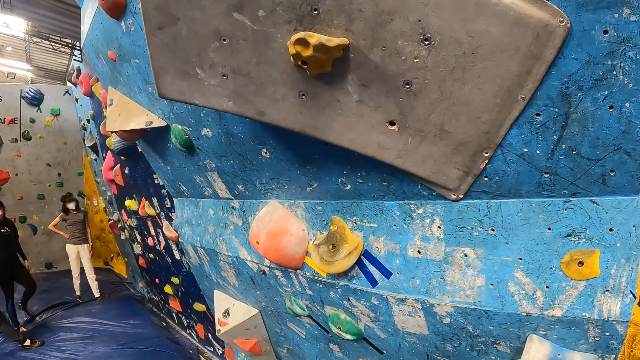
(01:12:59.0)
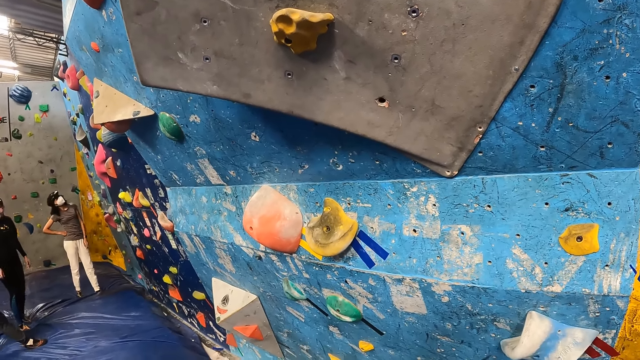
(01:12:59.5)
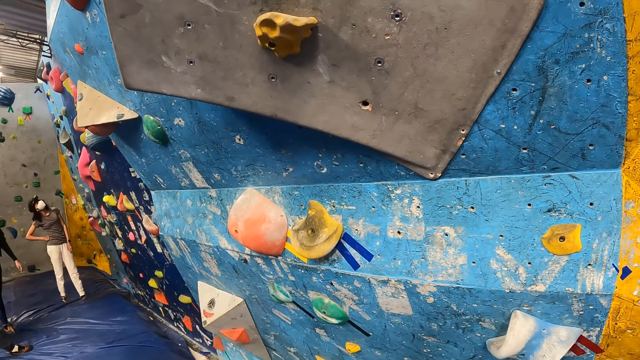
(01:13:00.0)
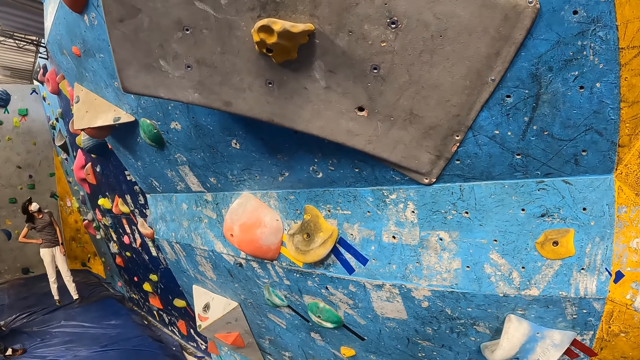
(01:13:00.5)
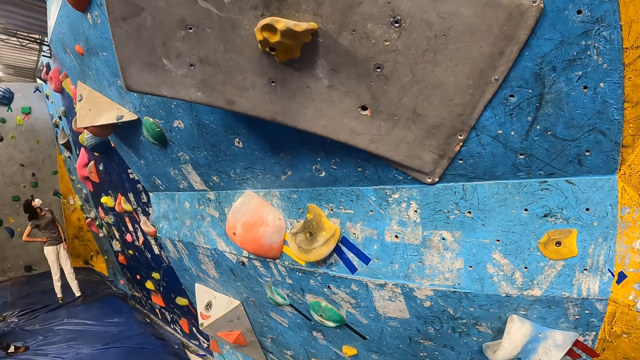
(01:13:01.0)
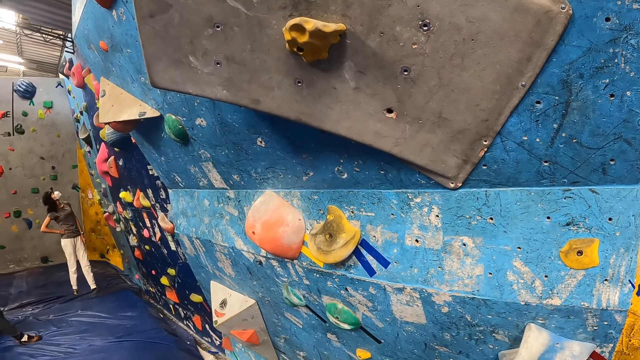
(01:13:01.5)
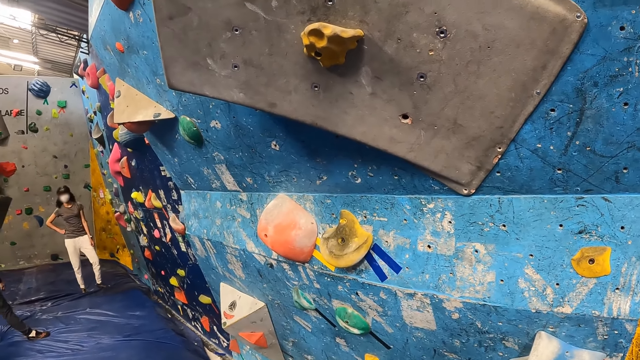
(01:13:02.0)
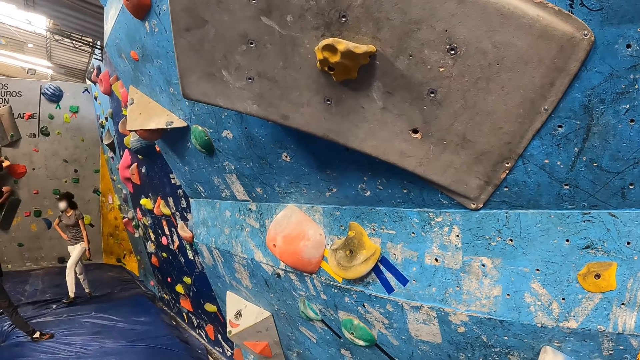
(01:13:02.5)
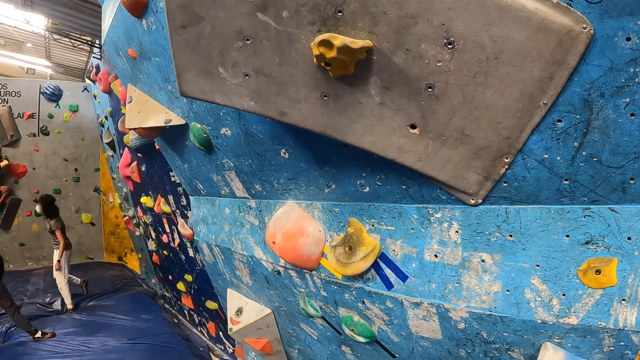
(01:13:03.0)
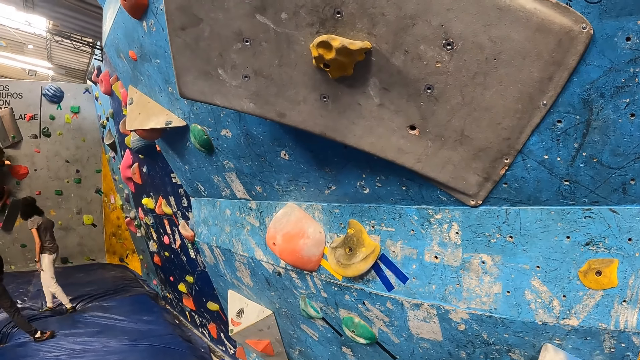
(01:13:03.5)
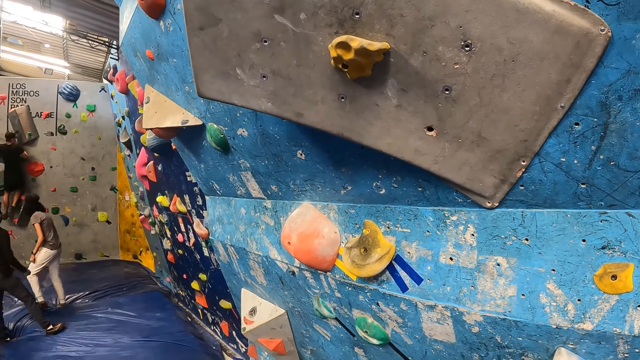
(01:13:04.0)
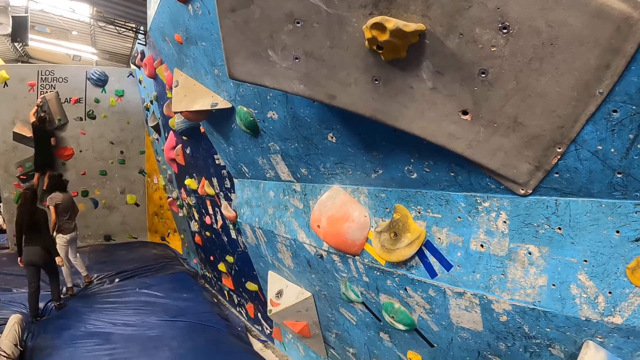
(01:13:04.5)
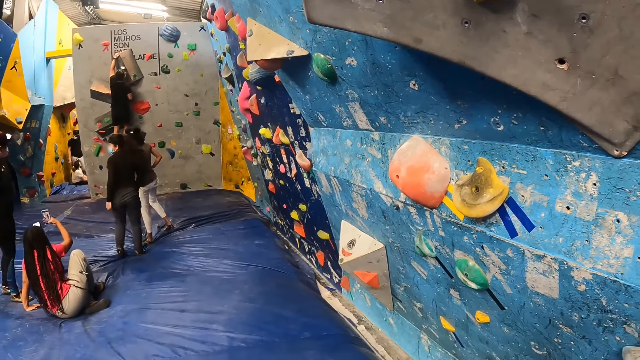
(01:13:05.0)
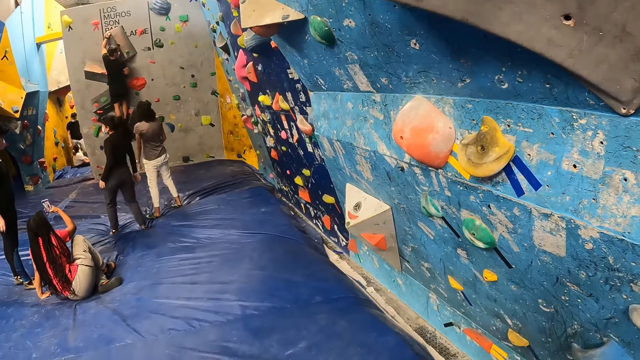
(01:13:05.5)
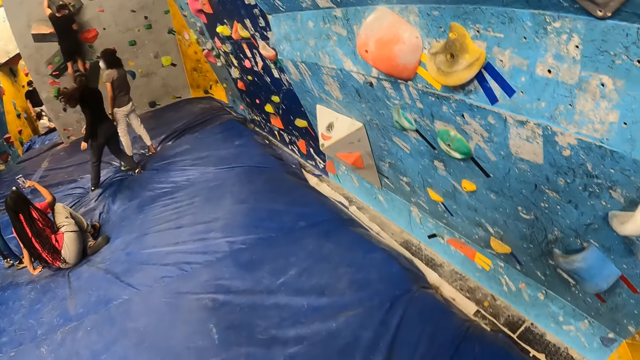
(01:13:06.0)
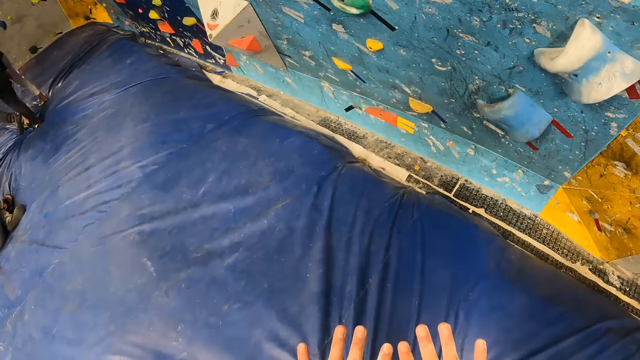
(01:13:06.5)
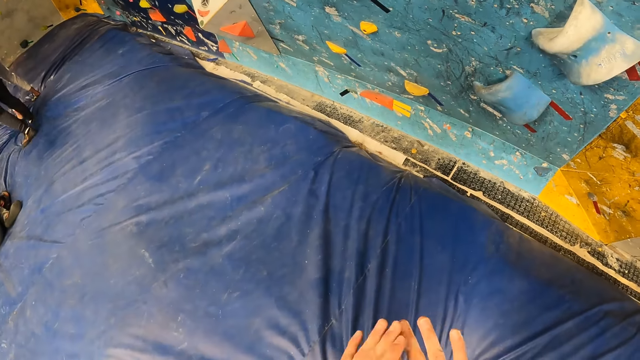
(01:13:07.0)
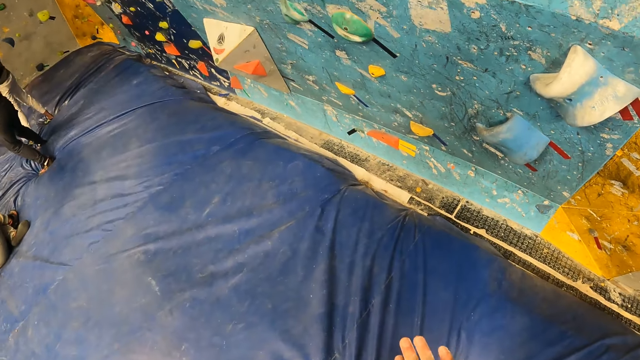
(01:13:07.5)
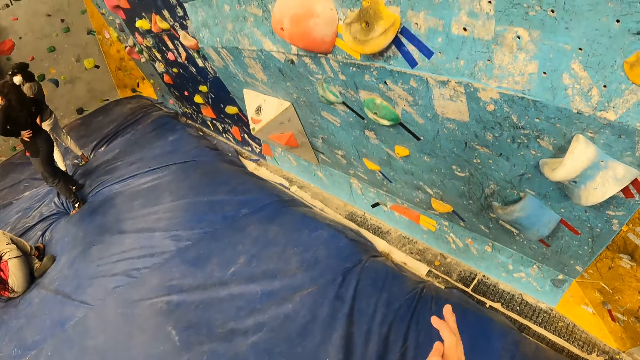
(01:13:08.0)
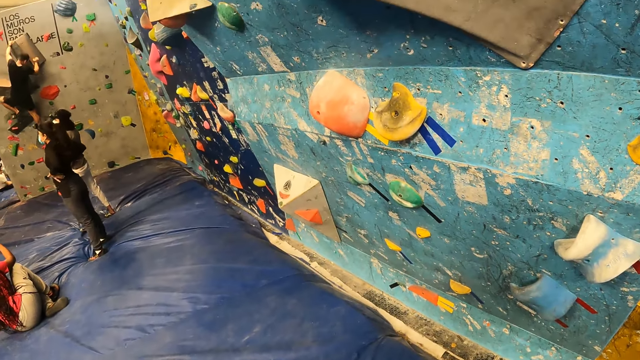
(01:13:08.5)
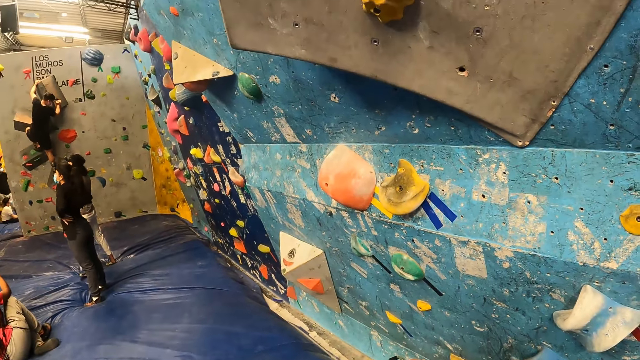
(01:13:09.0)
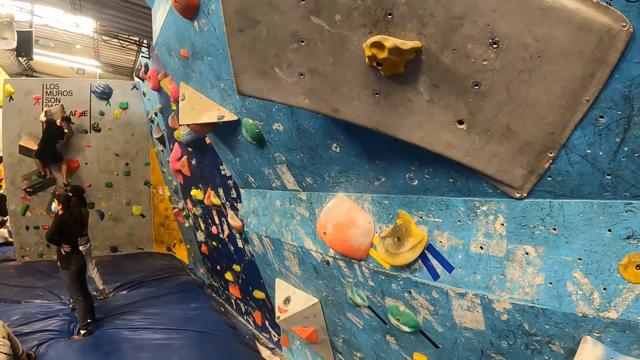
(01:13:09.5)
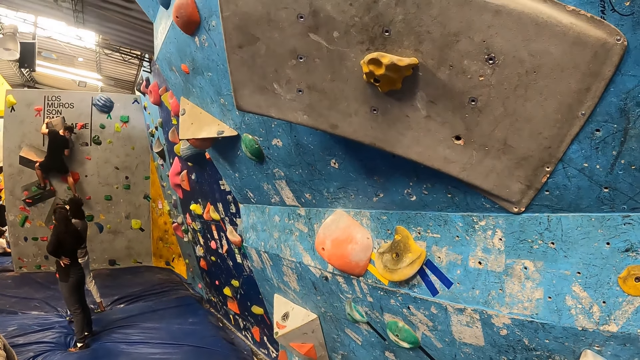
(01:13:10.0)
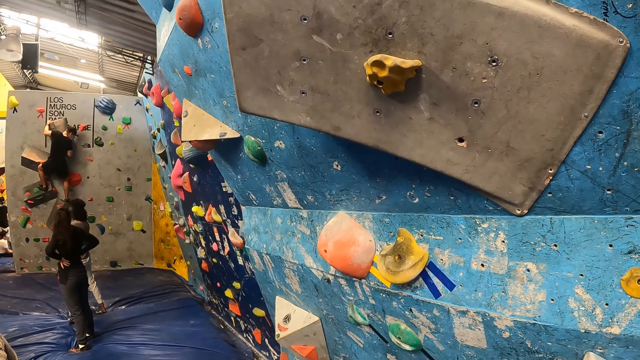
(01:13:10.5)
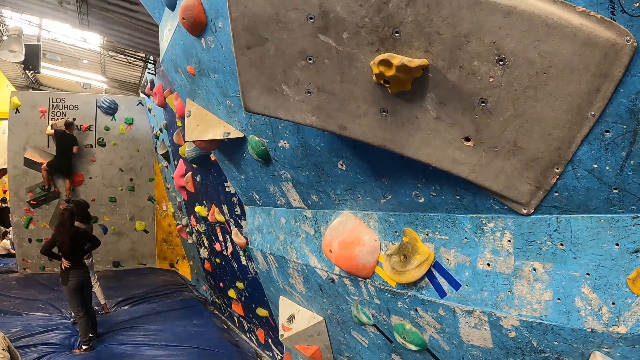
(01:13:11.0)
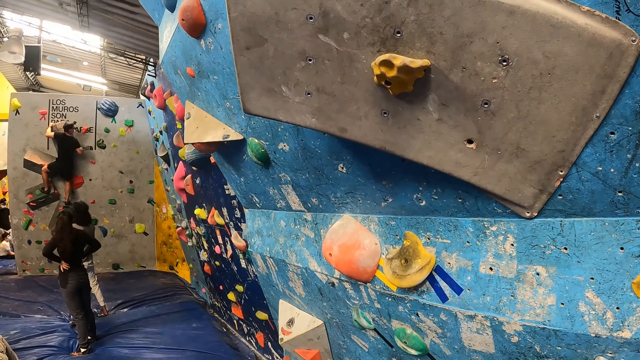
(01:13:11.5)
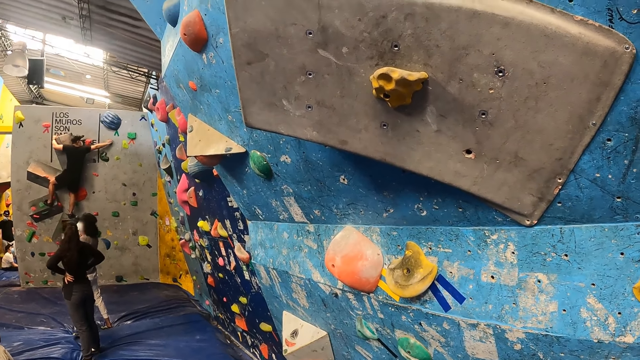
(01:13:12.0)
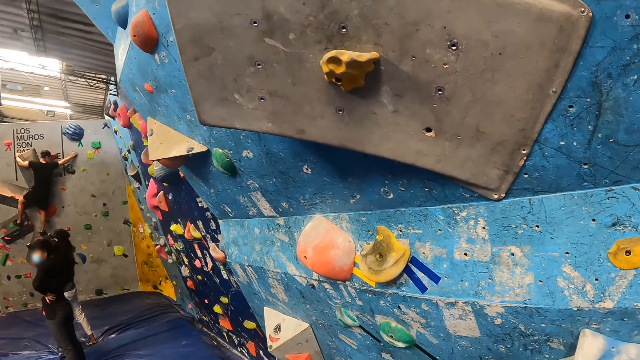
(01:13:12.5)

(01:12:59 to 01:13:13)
A woman walks around the room. Another woman records with her phone. The camera wearer rubs his hands together. A man climbs the wall.

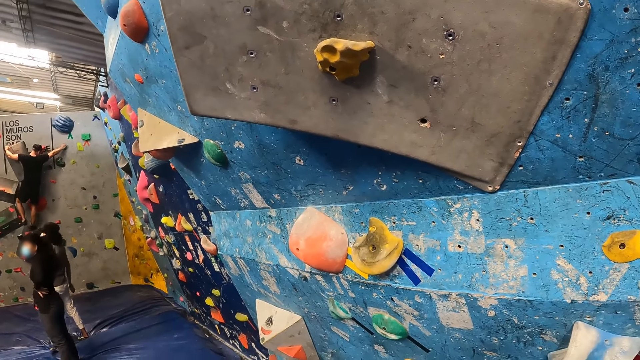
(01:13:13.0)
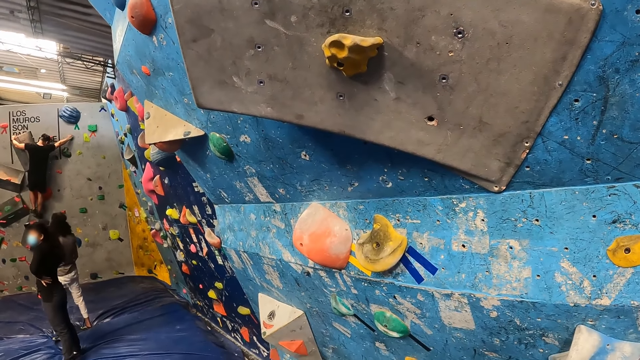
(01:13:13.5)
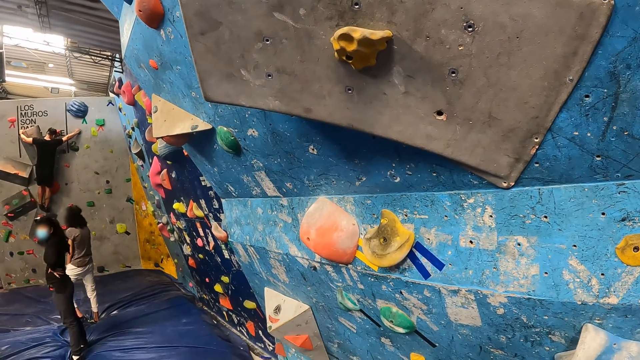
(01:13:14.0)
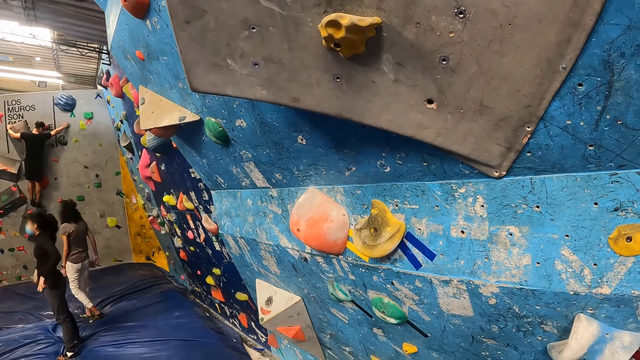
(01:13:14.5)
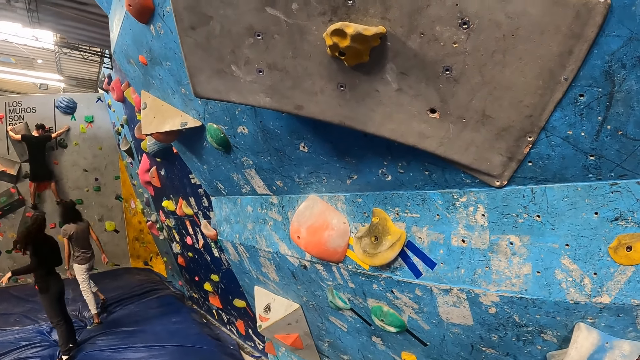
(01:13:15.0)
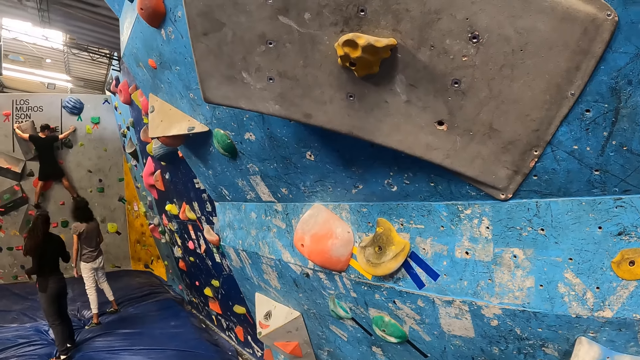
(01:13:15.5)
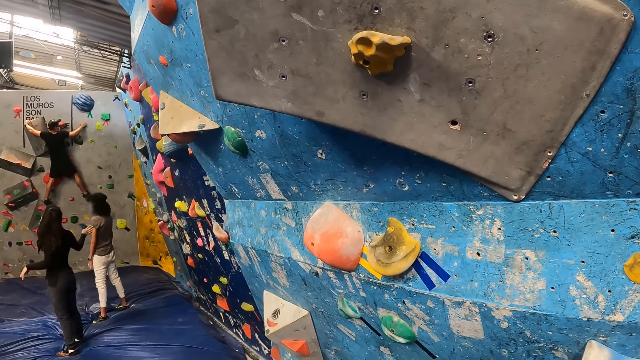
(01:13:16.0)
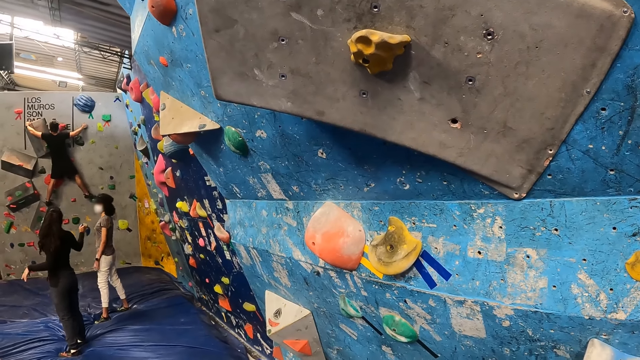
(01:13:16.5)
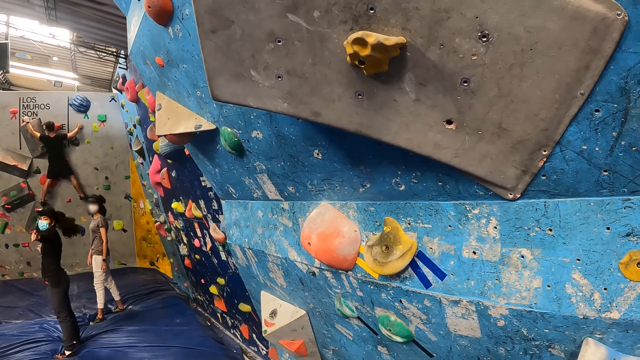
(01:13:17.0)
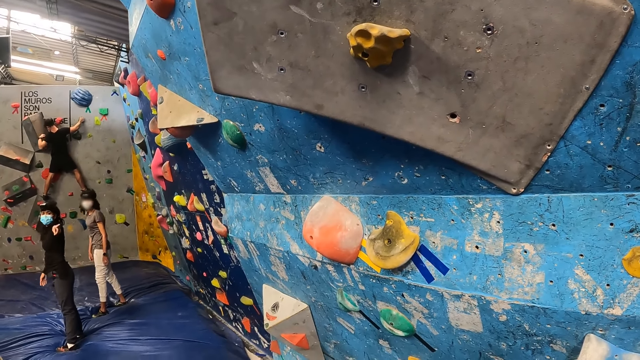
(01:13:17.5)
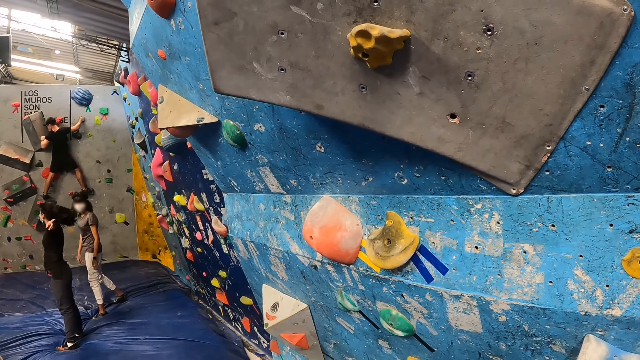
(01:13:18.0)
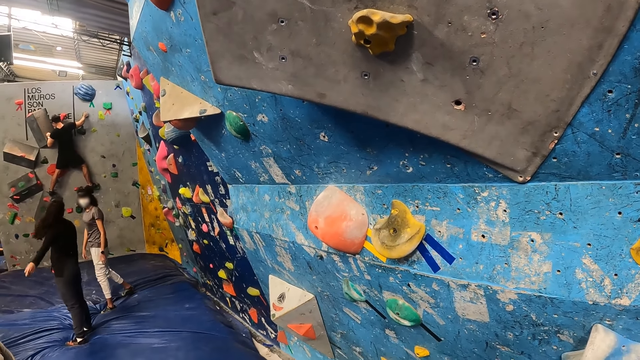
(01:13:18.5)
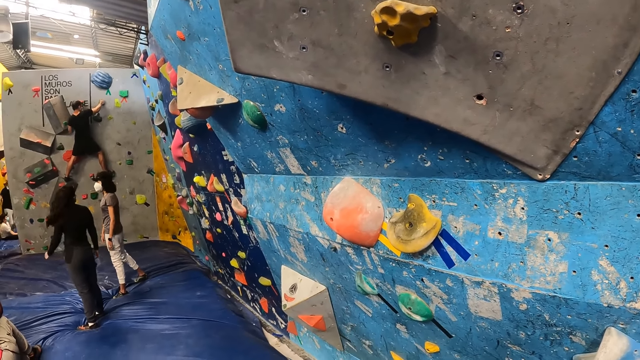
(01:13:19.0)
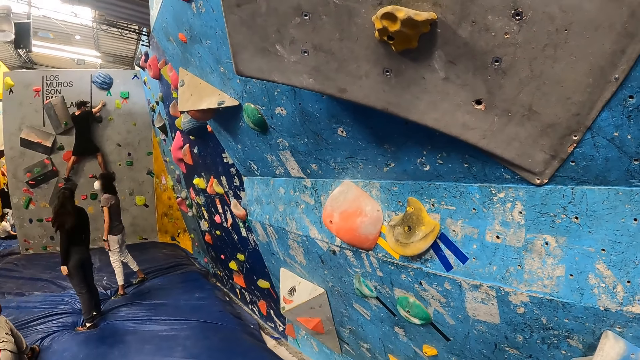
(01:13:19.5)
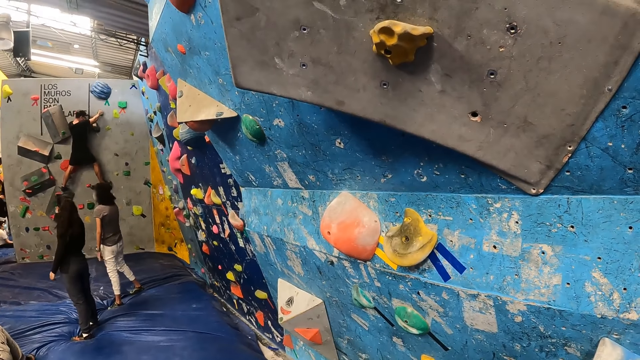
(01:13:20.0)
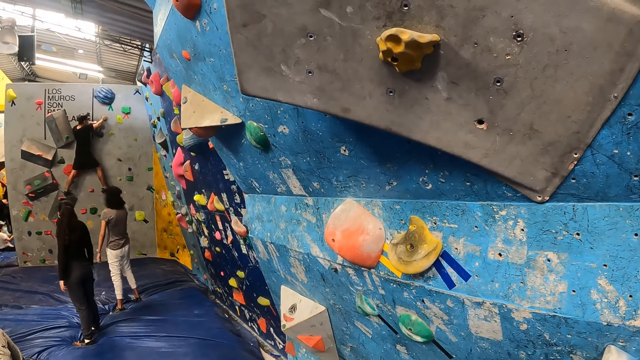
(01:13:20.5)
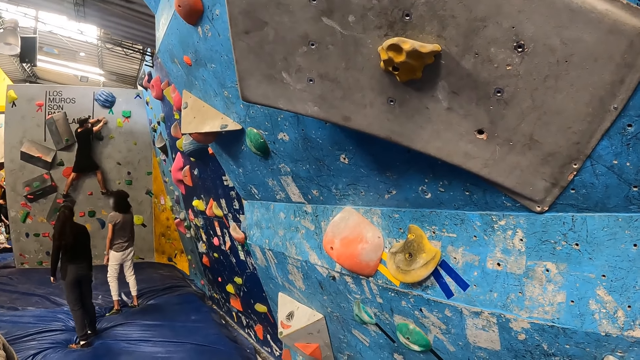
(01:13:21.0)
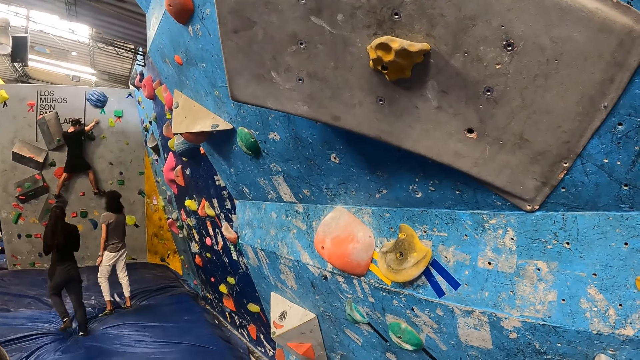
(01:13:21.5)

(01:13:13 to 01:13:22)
A woman interacts with another woman.
